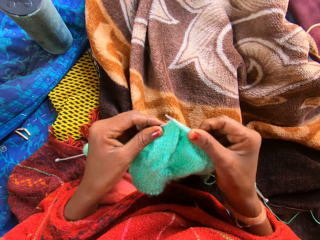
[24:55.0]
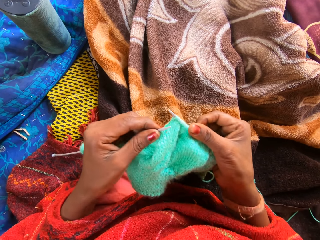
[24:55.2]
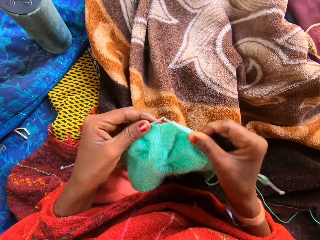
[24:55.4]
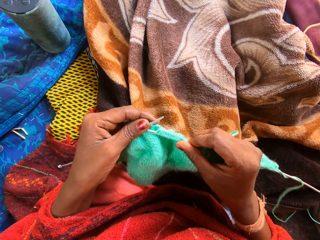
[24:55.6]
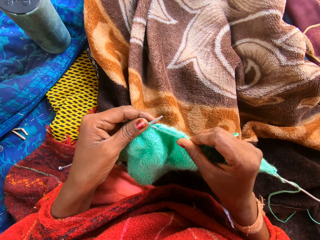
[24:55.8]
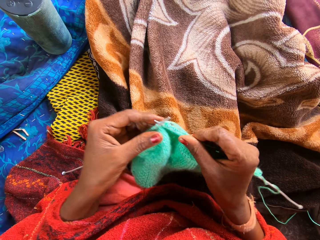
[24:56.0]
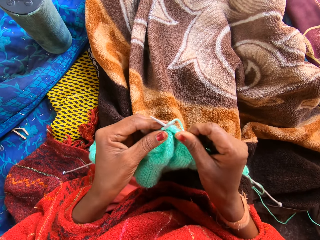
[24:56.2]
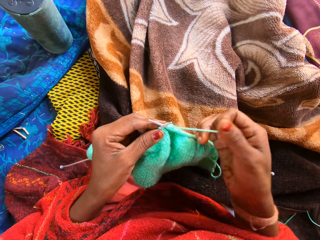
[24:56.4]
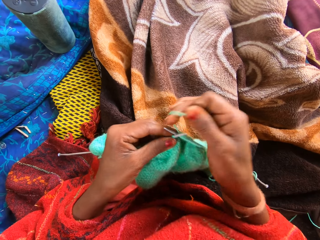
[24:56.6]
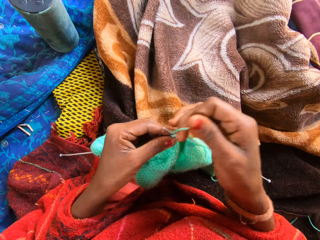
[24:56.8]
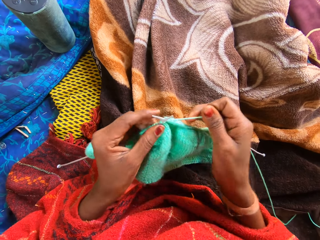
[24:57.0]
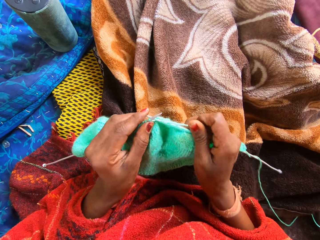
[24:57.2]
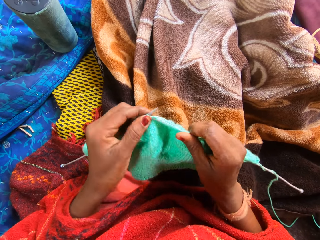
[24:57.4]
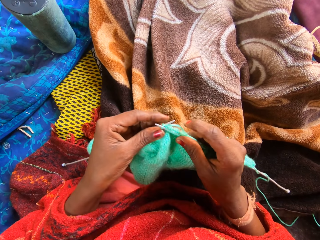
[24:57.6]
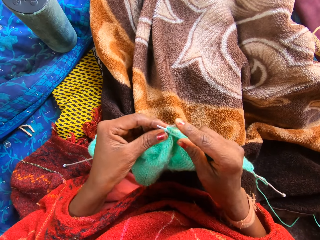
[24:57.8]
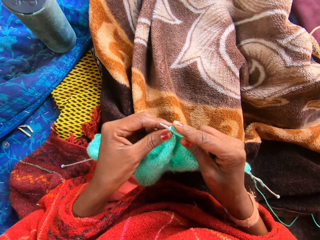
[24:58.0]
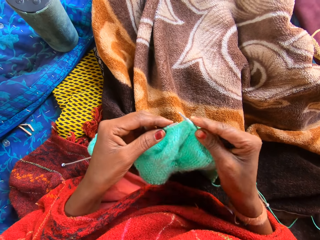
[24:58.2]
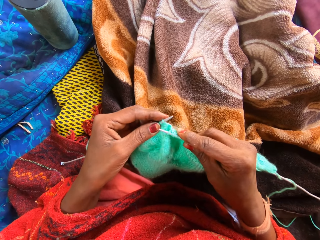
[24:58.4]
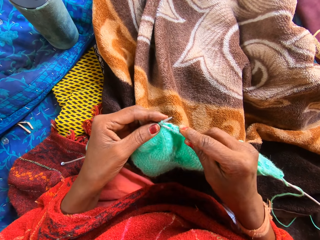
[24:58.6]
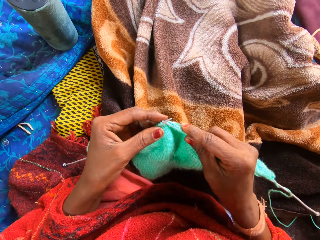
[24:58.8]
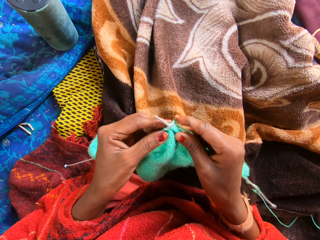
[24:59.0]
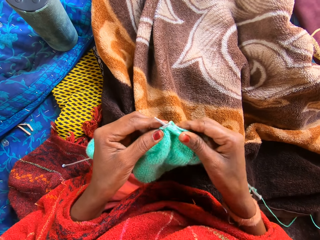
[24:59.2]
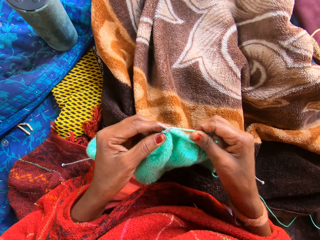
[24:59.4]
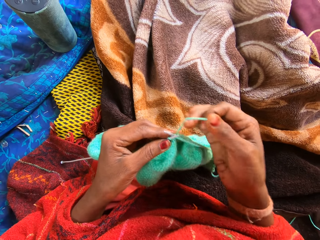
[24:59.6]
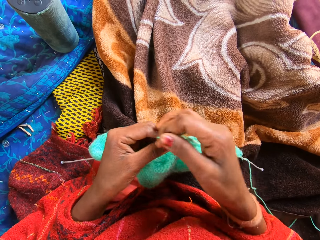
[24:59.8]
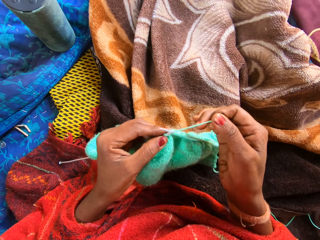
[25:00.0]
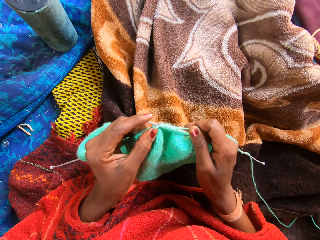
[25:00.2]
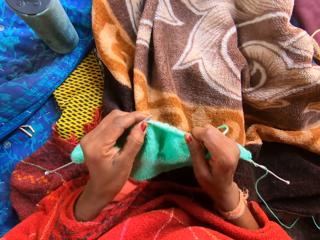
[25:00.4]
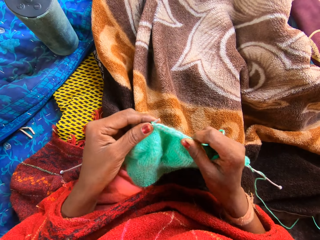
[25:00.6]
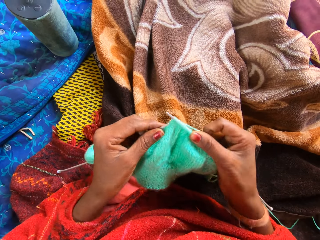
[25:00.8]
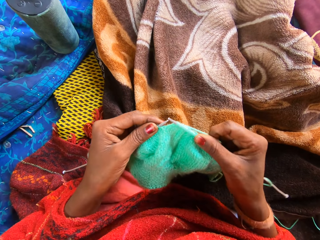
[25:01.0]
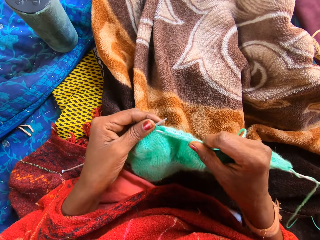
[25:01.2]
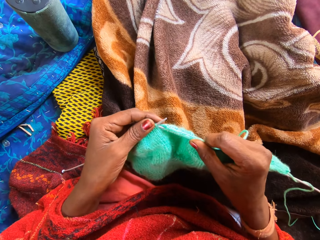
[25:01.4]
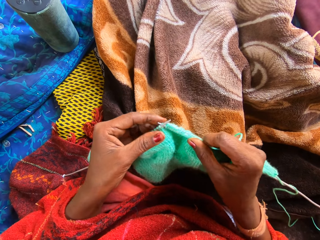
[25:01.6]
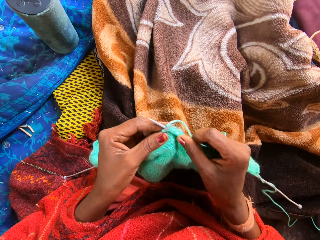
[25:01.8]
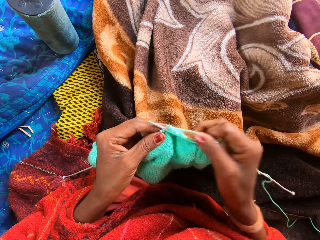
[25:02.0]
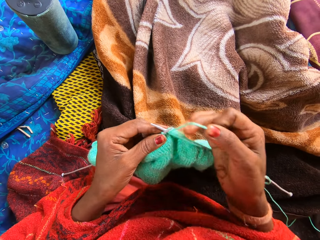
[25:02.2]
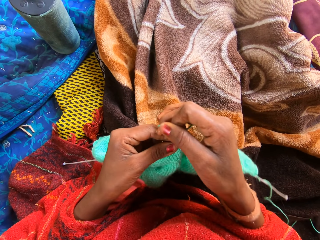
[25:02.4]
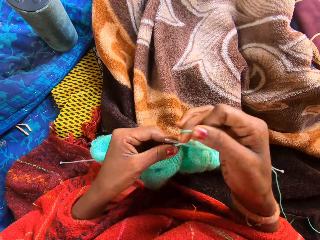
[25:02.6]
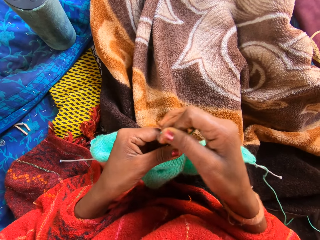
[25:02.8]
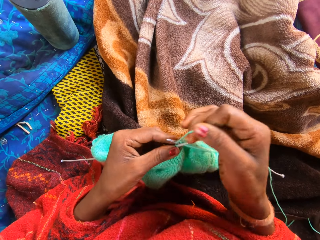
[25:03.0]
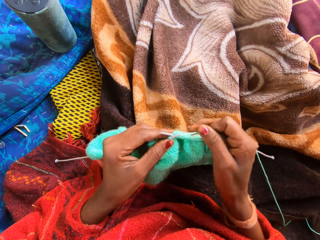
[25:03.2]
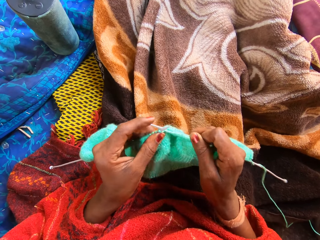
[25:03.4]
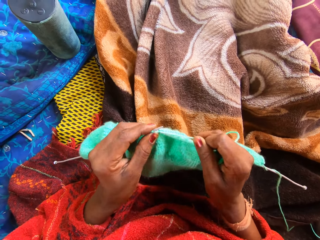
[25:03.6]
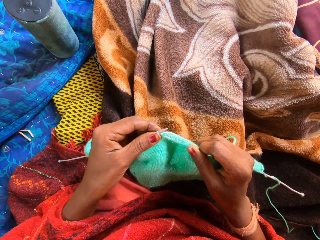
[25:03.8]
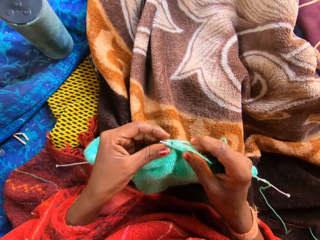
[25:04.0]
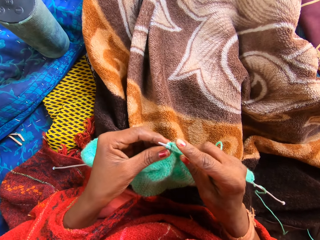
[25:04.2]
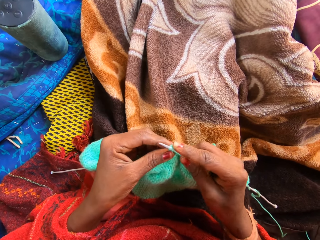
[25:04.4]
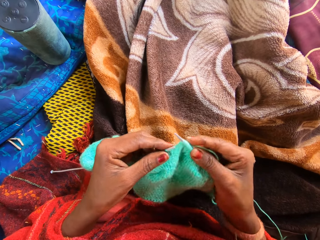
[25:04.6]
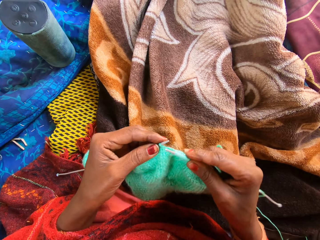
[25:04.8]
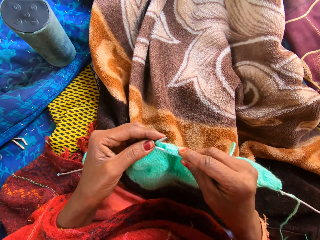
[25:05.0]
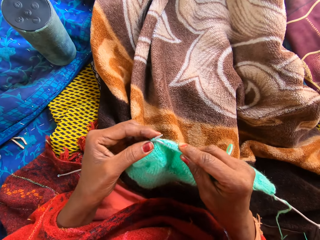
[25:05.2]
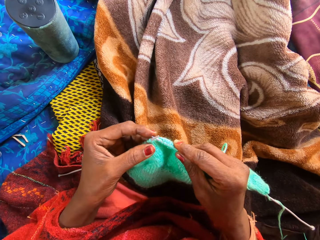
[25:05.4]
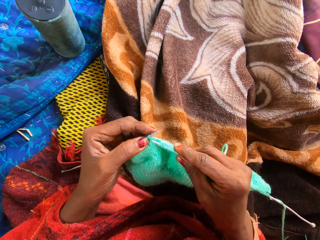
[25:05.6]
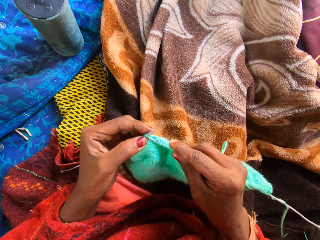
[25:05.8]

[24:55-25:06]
The camera wearer knits a fabric with knitting needles. They coil a knitting thread on a knitting needle. They knit the fabric with the knitting needles. They coil the knitting thread on the knitting needle. They knit the fabric with the knitting needles. They coil the knitting thread on the knitting needle.

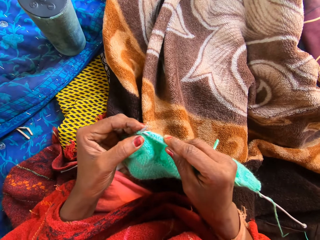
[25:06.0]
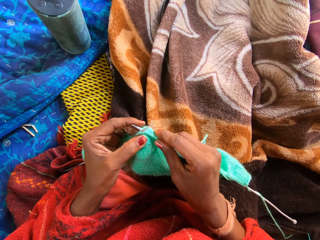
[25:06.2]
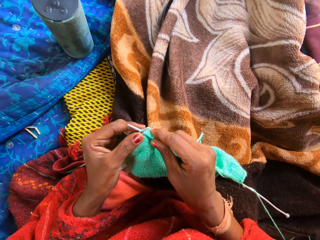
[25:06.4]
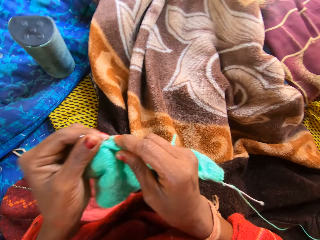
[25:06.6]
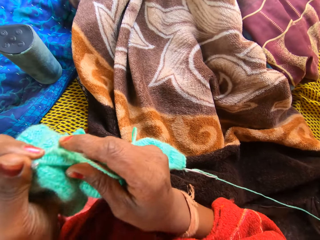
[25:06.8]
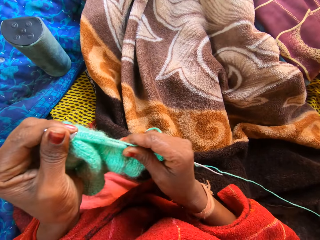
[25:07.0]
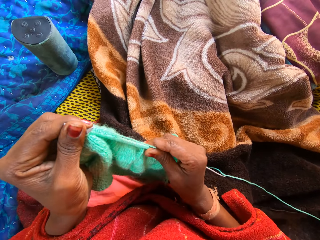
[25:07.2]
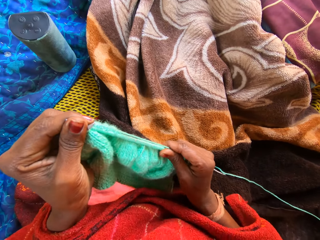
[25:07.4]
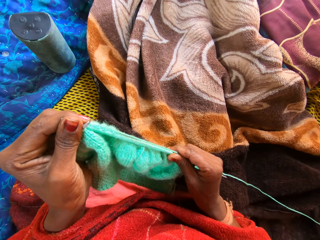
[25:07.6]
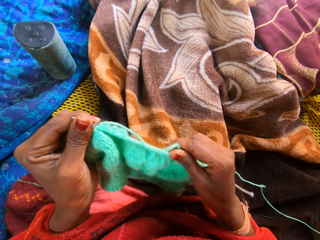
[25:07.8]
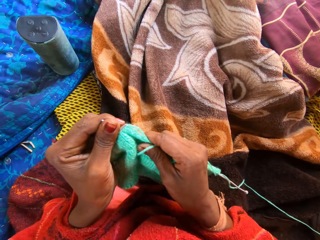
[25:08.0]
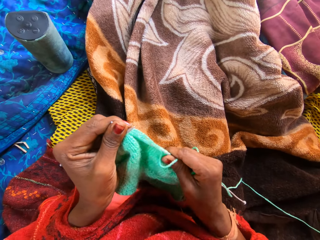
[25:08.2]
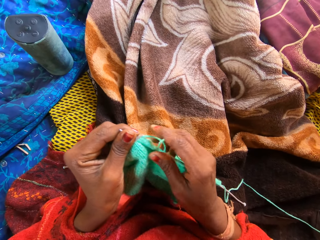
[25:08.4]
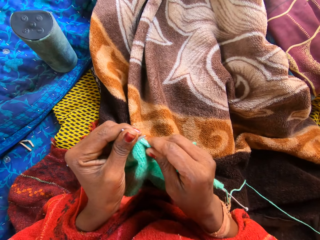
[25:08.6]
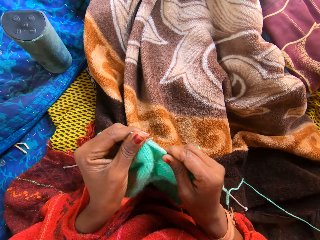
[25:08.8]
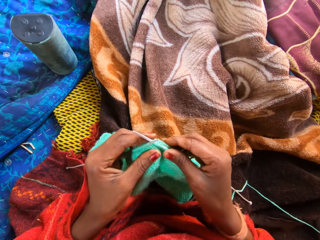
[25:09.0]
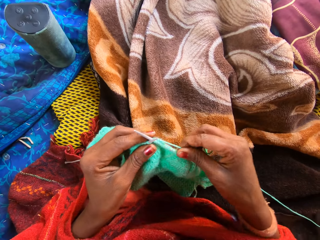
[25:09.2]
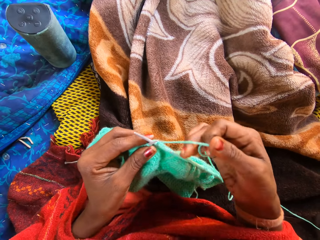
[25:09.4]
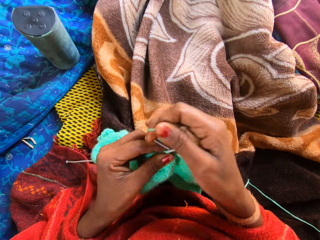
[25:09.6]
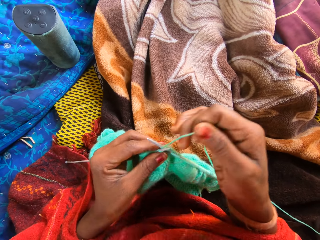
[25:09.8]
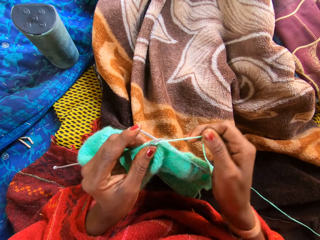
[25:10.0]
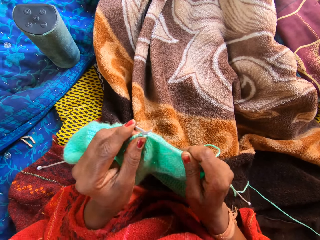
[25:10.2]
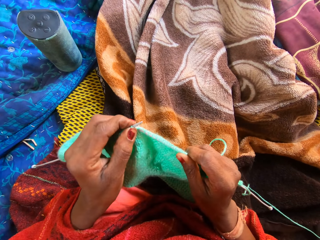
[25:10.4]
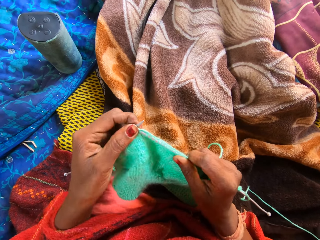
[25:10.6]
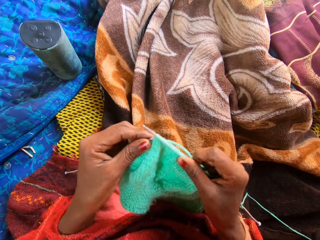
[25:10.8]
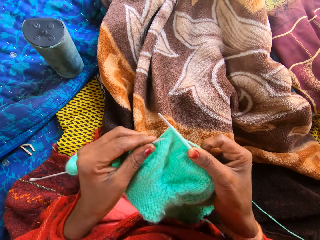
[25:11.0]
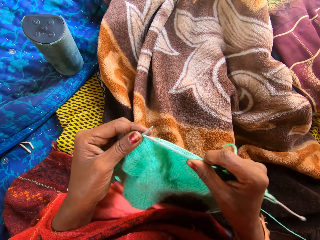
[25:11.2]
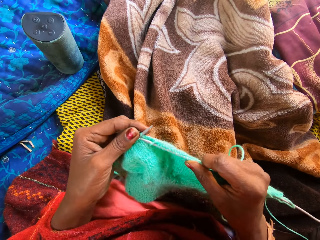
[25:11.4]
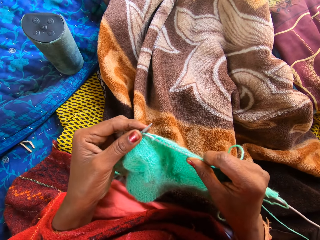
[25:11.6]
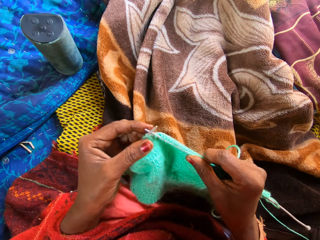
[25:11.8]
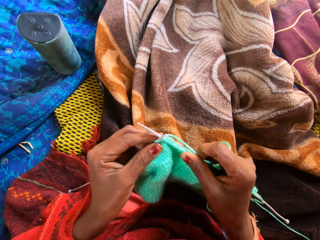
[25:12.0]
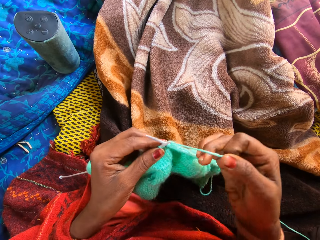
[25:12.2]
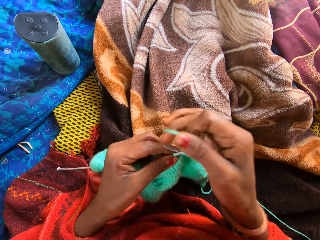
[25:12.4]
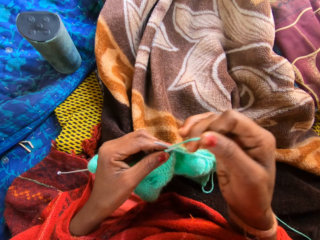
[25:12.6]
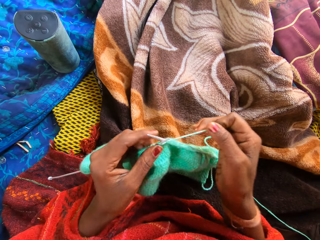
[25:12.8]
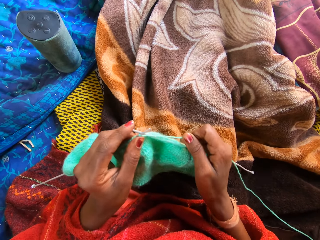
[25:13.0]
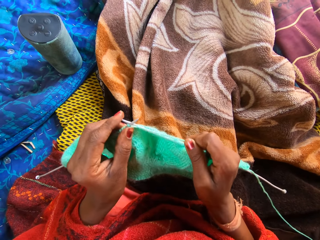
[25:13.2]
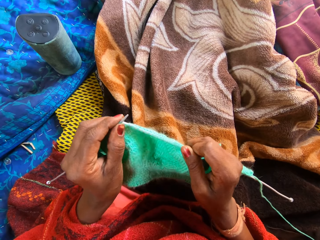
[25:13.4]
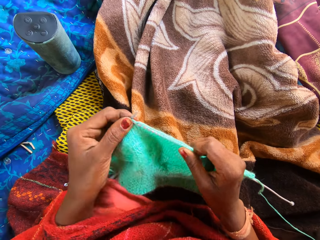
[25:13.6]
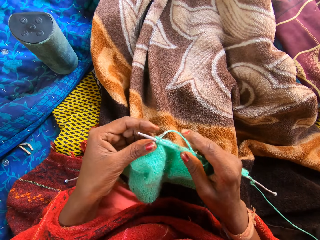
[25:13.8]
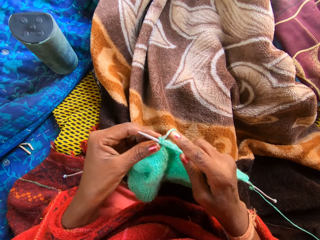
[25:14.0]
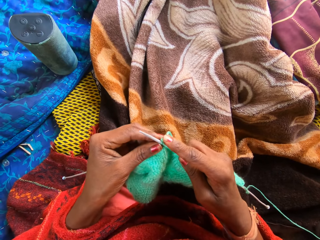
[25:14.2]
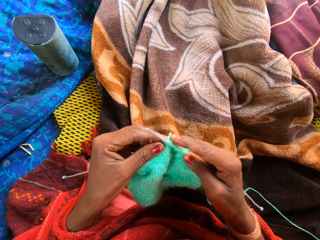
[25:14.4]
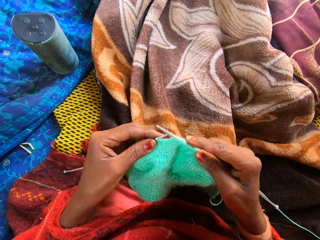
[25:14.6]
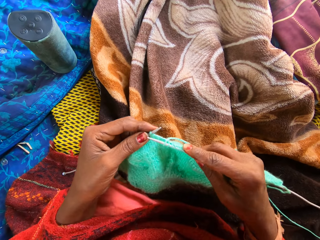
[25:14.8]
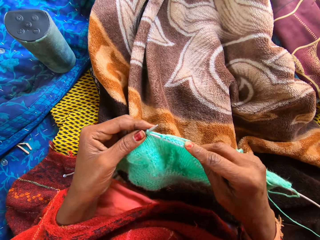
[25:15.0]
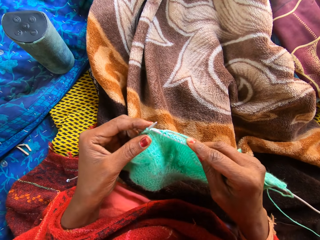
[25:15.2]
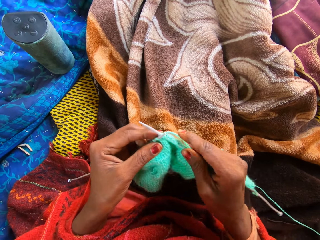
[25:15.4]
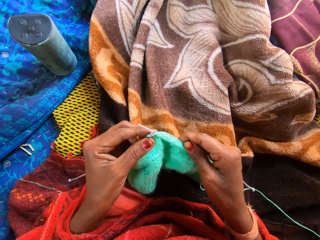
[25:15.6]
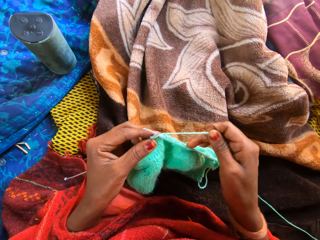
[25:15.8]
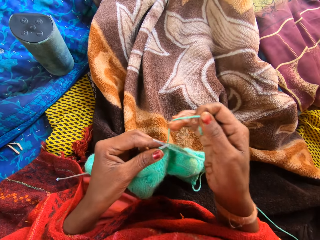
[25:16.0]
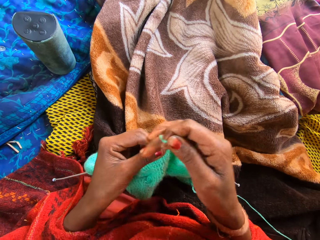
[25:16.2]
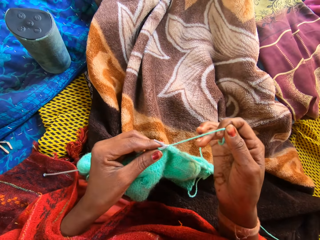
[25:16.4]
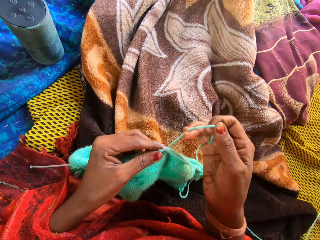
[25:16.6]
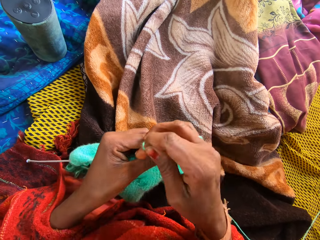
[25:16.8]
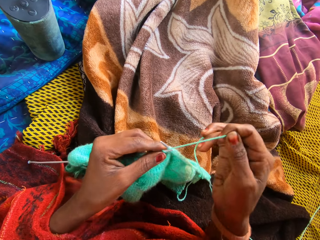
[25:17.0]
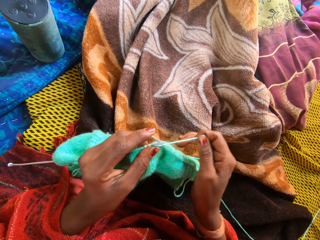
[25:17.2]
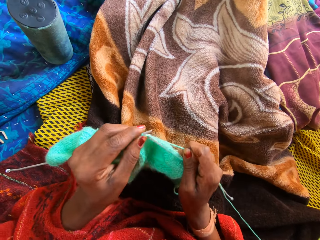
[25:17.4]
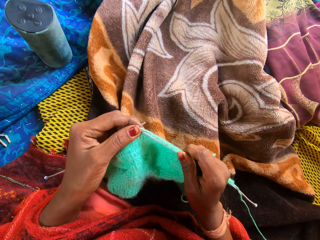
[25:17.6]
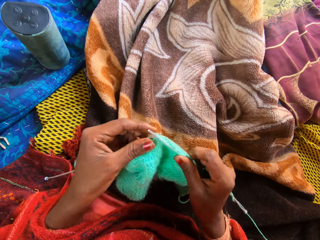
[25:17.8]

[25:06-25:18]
The camera wearer holds both knitting pins or needles with her left hand. She moves a fabric with a hand. She adjusts the yarn on the right knitting pin with her right hand. She coils a knitting thread on a knitting needle. She knits the fabric with the two knitting pins and the yarn on a straw mat. She coils the knitting thread on the knitting needle.
